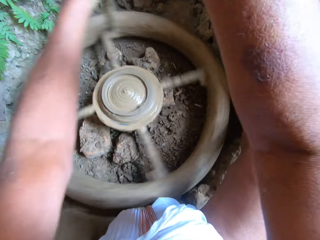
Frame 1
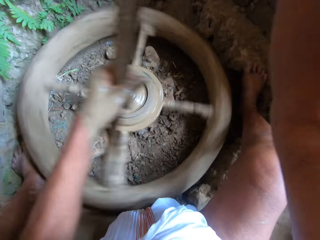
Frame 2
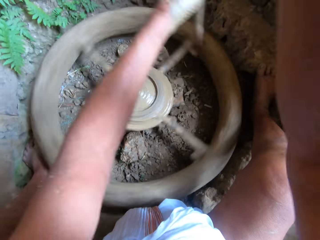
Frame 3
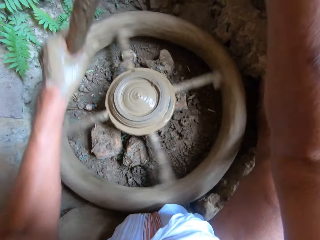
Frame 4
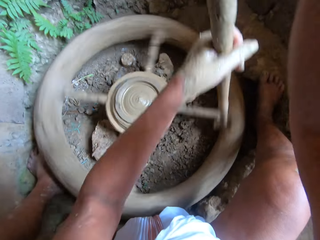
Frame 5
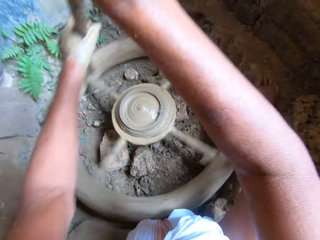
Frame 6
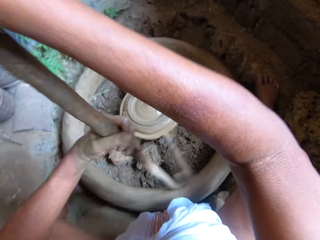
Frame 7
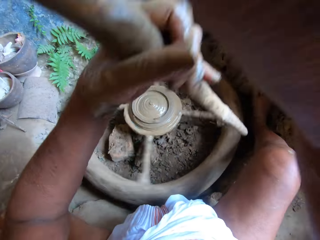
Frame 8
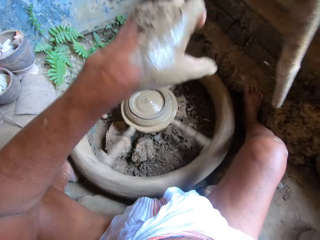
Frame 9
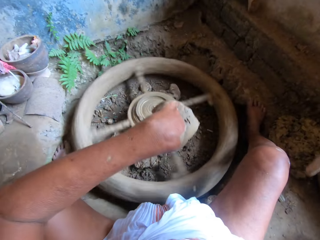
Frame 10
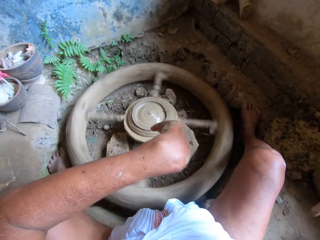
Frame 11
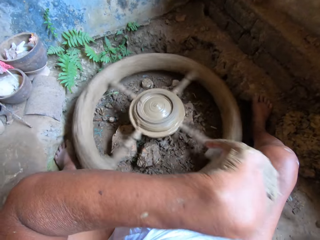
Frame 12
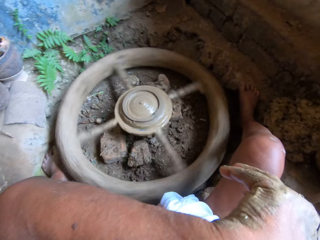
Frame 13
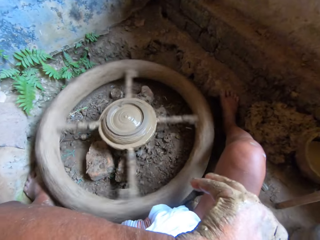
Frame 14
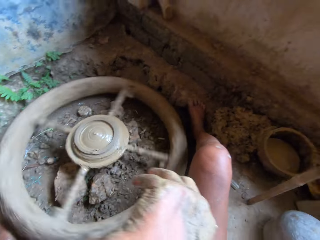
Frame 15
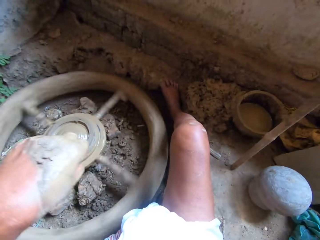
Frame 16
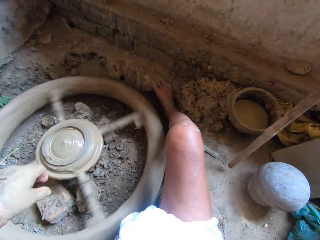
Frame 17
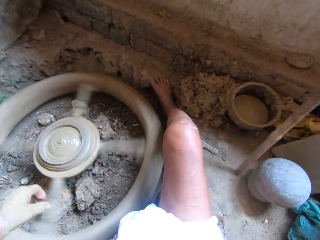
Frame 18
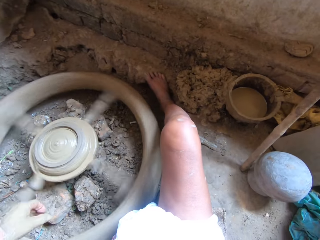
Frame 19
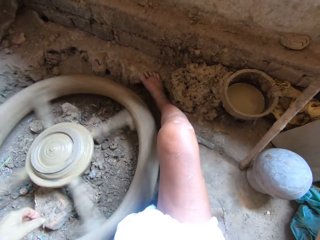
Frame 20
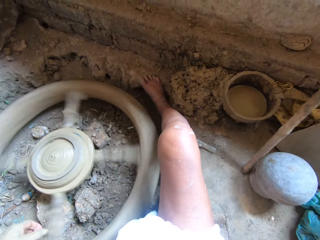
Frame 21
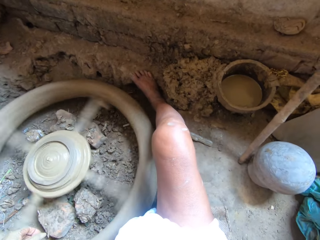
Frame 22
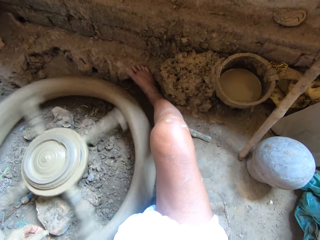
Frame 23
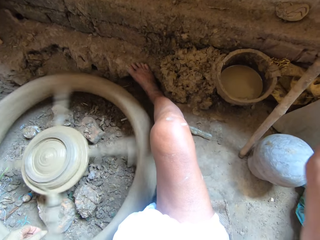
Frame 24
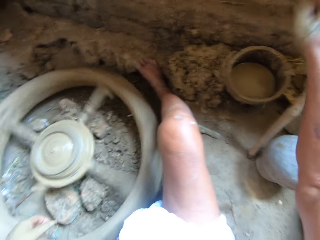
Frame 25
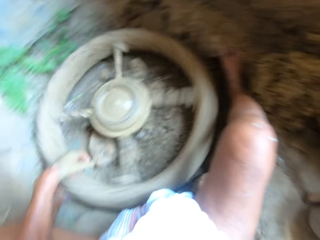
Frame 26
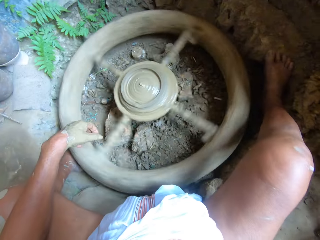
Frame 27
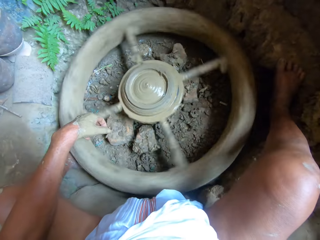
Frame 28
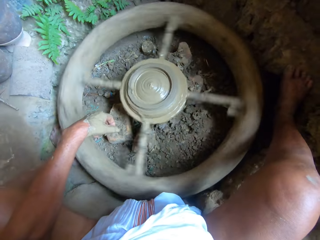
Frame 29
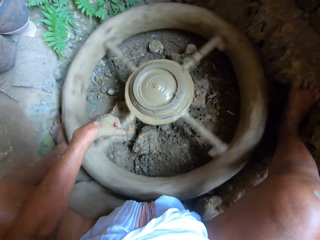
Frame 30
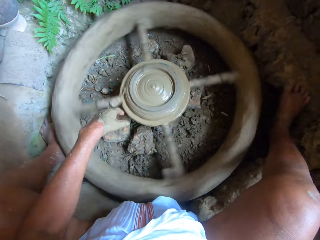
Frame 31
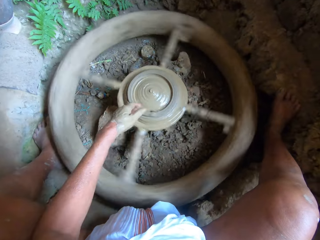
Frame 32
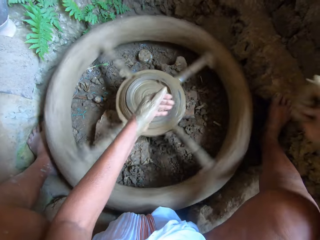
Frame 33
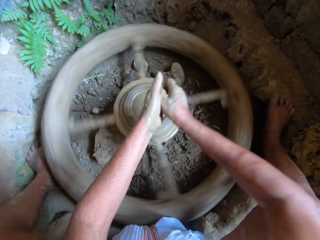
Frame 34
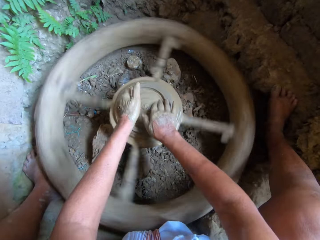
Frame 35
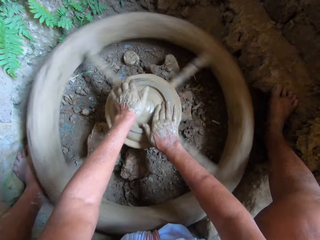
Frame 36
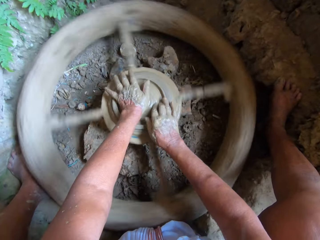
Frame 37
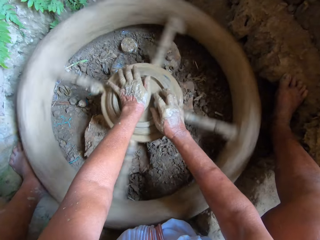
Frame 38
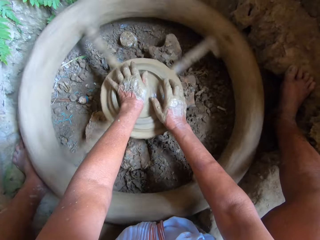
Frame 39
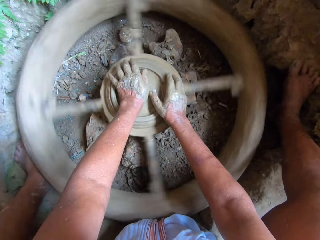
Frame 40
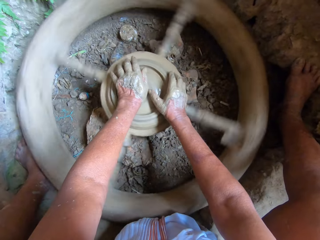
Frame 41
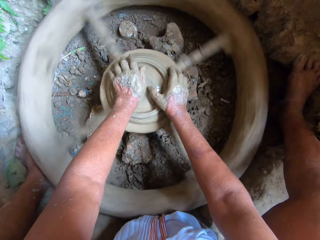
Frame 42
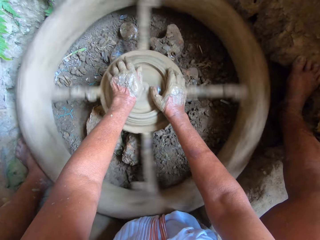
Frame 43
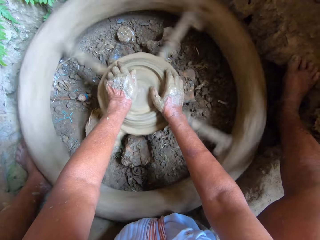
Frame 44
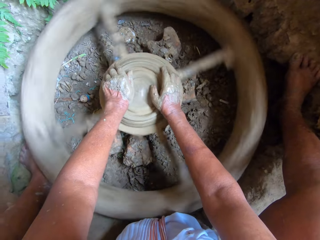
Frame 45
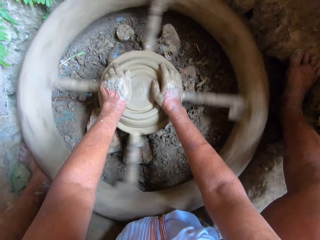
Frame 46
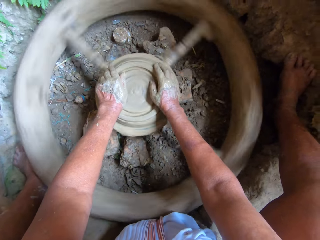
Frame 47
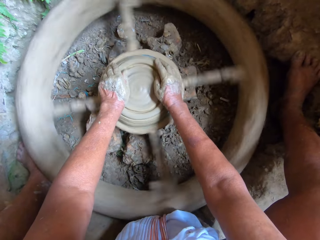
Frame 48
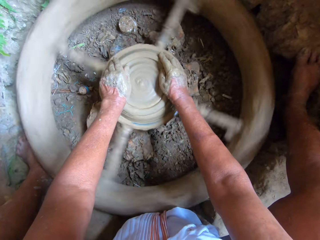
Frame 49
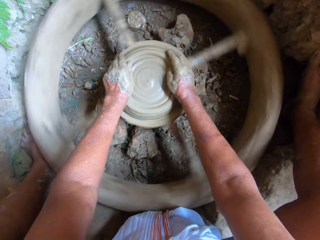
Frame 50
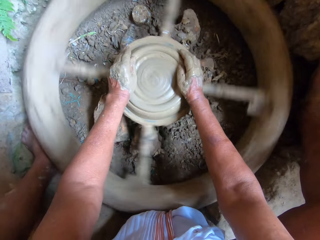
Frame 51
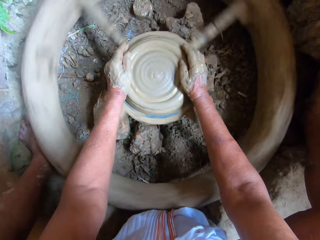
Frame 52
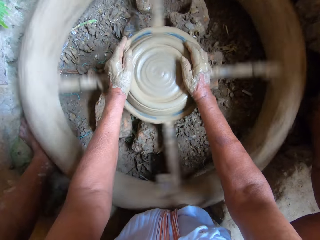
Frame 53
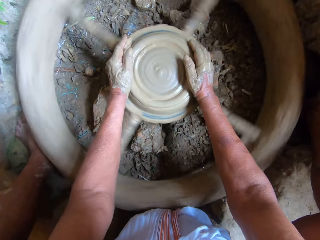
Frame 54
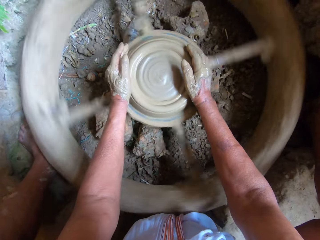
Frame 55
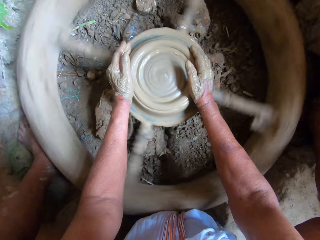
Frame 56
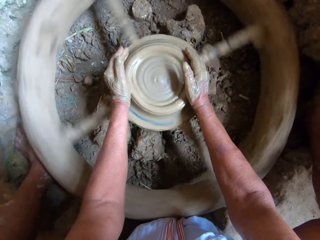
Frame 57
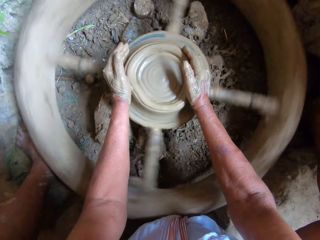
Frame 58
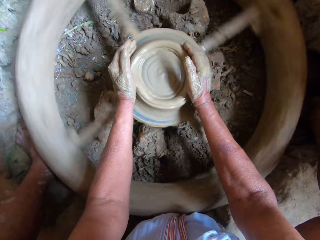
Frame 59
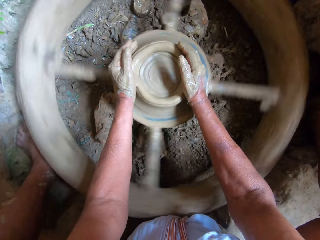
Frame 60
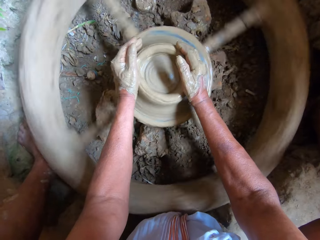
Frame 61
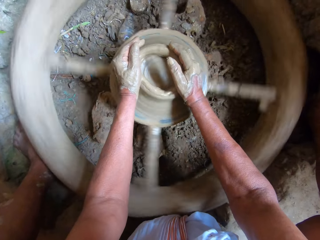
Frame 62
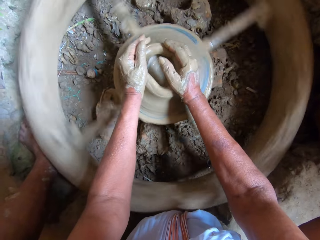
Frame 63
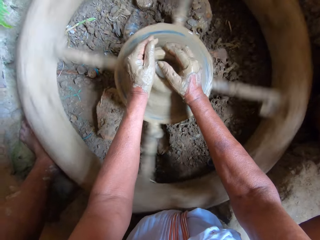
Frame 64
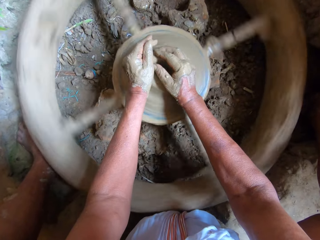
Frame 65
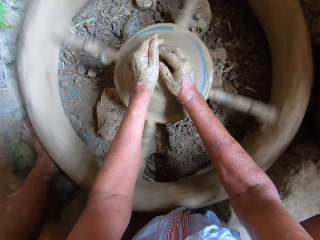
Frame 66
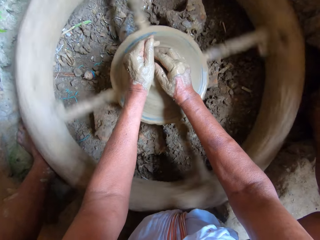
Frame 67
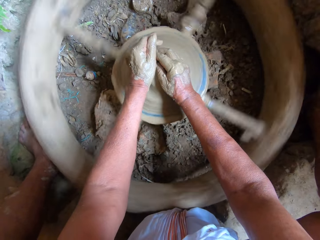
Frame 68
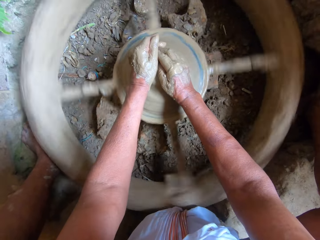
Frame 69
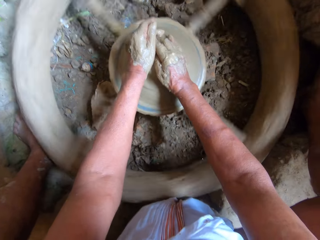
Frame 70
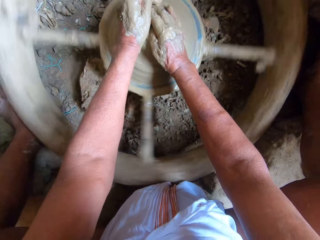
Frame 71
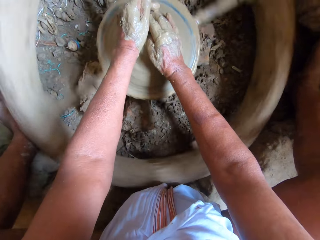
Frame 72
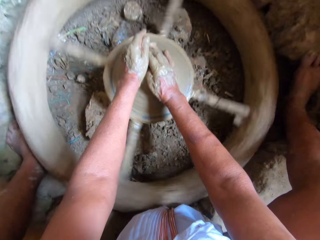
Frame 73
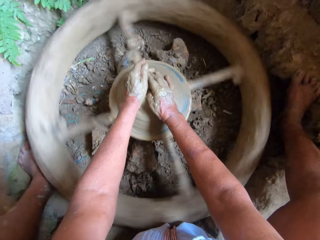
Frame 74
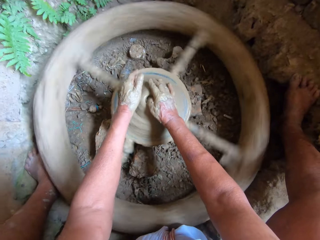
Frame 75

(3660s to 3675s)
The camera wearer removes the wooden stick on the pottery wheel. He drops the stick on the floor with his right hand. He sprinkles water on the mud on the potter's wheel with both hands. He molds the mud on the potter's wheel into a clay pot using both hands. He adds clay on the pottery plate. He molds a vessel on the pottery plate.

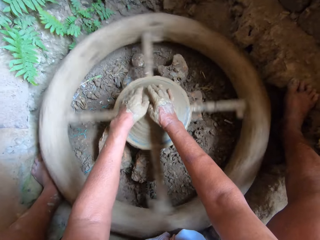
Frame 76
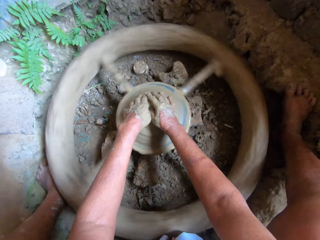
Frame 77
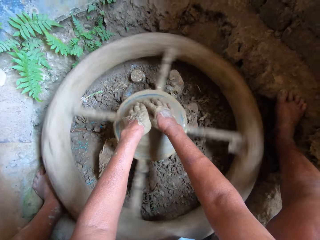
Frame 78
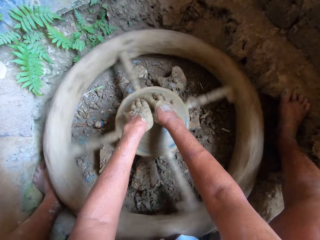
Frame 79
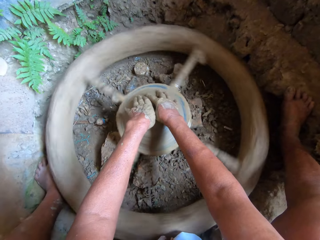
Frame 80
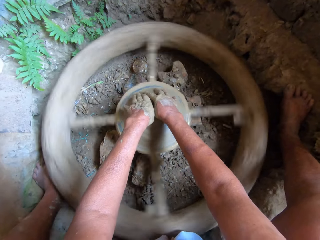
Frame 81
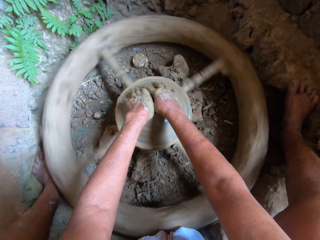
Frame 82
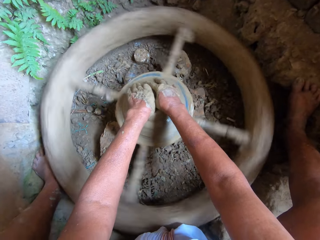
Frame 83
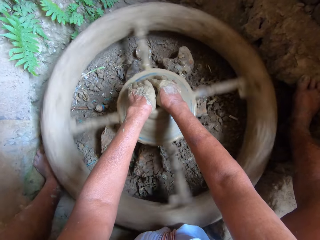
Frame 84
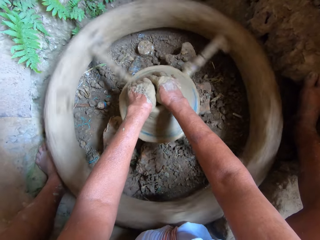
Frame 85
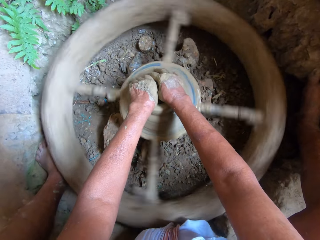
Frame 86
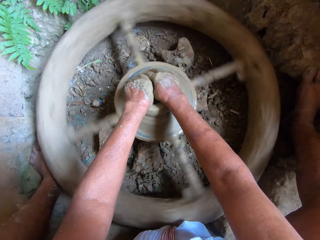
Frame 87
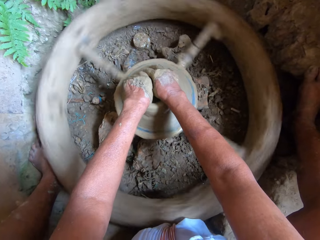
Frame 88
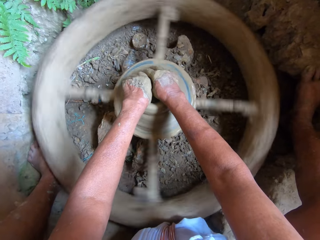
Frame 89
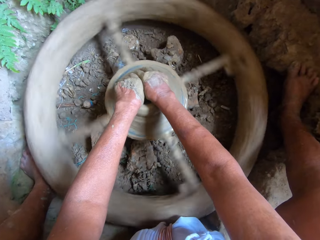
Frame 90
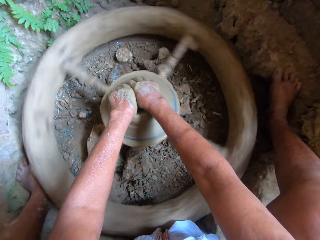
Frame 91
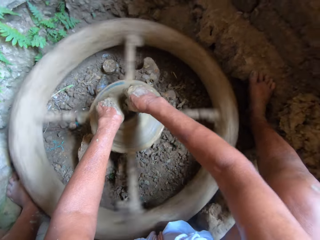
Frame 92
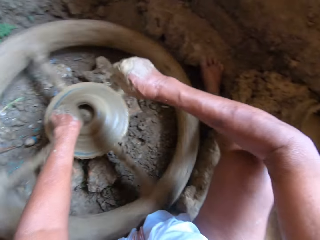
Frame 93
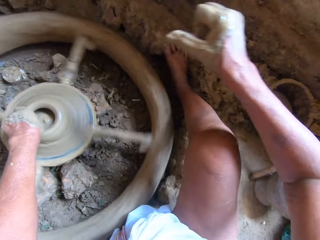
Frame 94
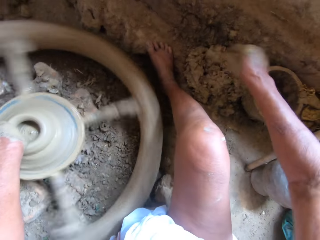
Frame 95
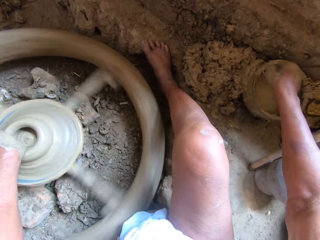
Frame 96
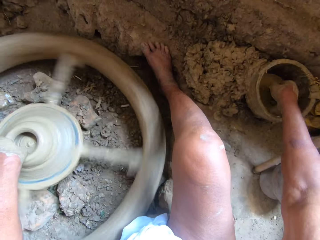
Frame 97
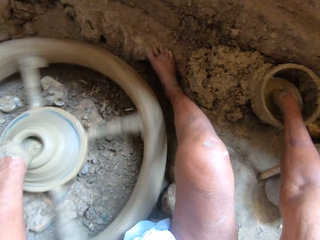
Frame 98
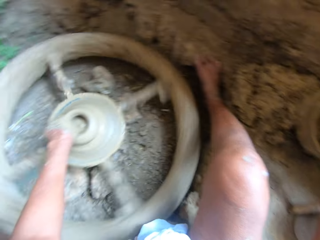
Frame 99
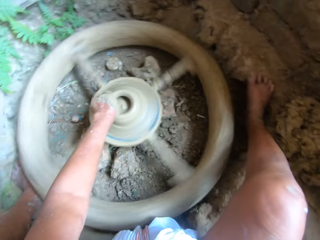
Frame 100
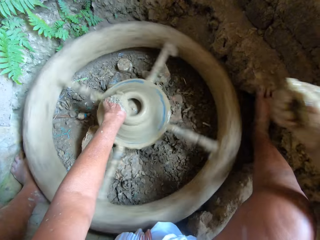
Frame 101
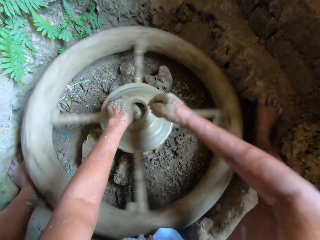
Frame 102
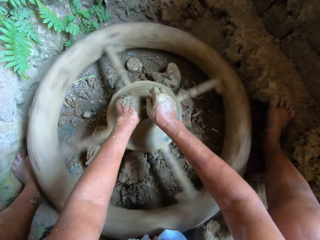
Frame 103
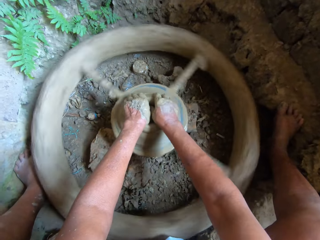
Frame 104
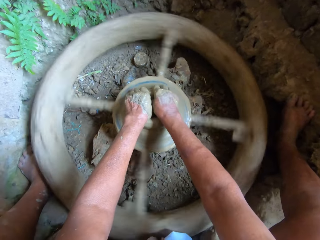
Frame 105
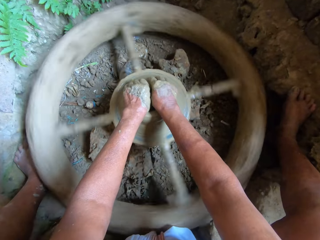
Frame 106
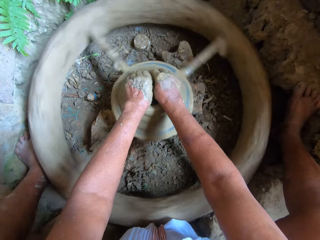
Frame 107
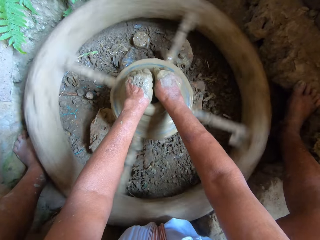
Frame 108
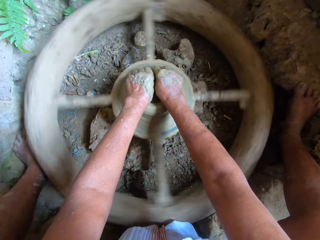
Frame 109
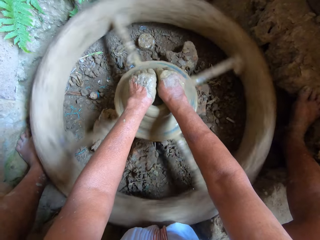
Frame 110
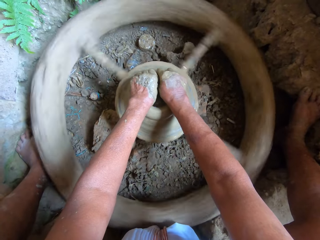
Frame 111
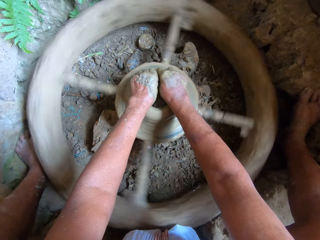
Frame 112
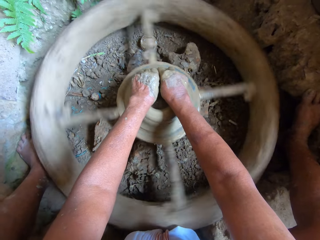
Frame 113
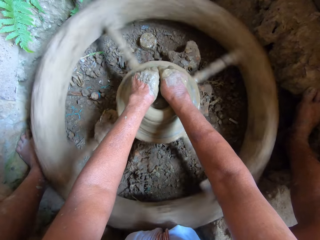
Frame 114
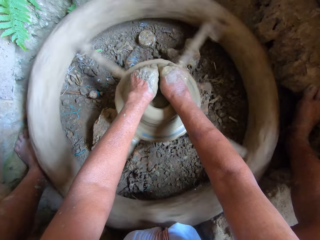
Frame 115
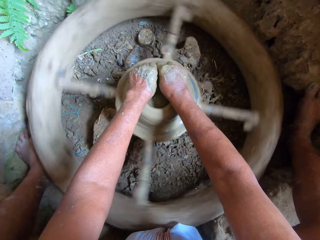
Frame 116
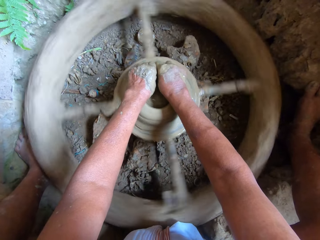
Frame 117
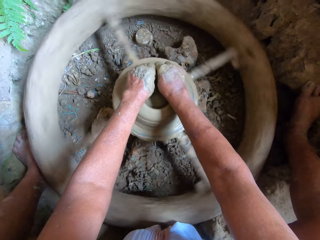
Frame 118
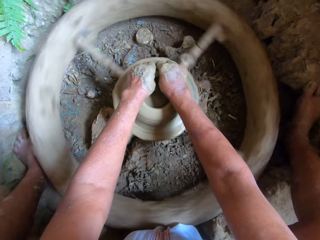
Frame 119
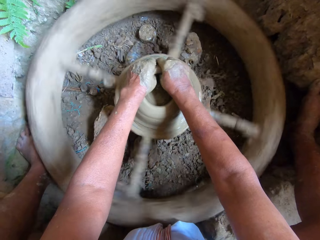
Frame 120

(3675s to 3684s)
The camera wearer scoops water from the bowl on the floor with his right hand. He sprinkles water on the mud on the potter's wheel with his right hand. He molds the mud on the potter's wheel into the clay pot using both hands.
